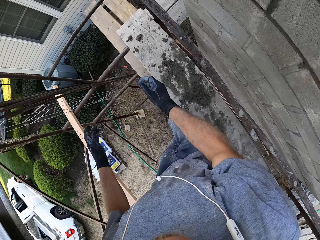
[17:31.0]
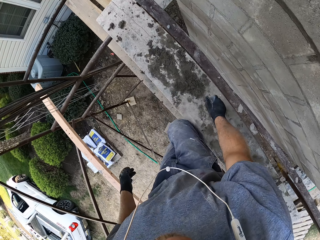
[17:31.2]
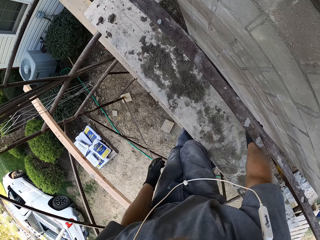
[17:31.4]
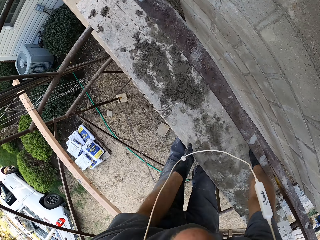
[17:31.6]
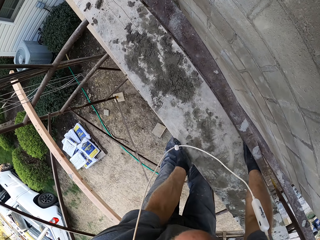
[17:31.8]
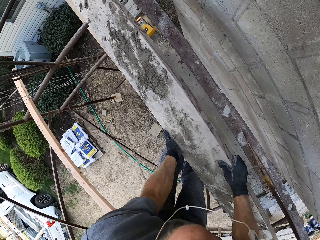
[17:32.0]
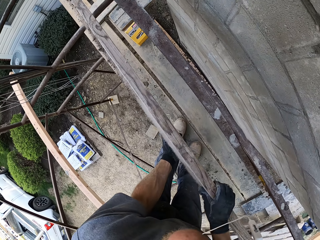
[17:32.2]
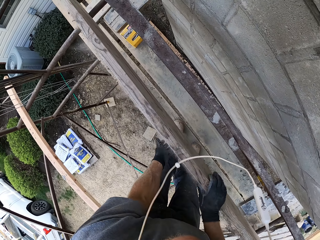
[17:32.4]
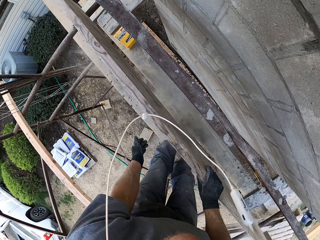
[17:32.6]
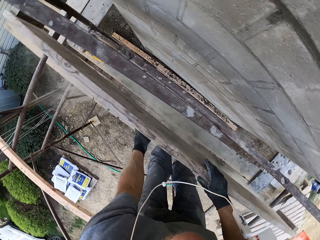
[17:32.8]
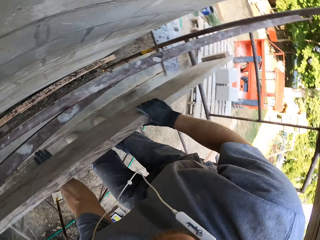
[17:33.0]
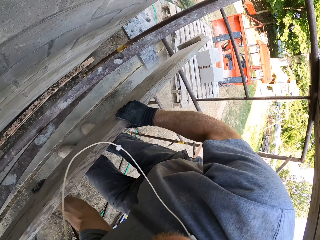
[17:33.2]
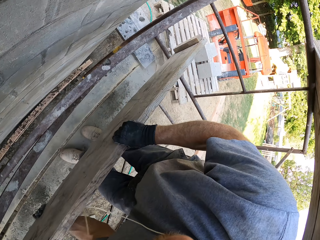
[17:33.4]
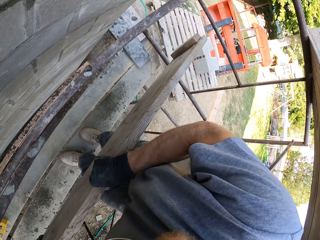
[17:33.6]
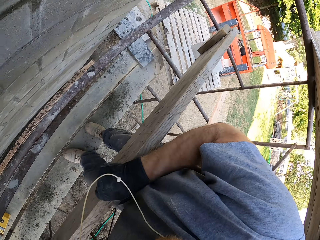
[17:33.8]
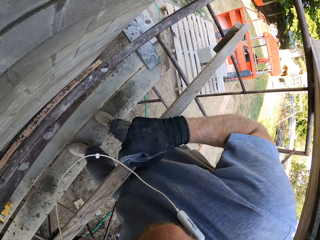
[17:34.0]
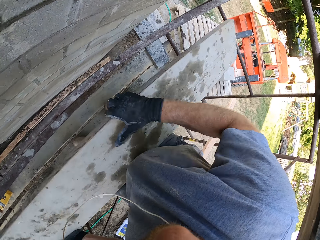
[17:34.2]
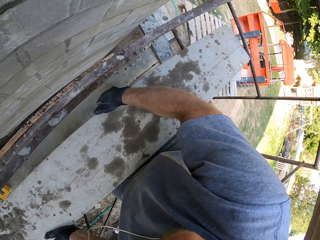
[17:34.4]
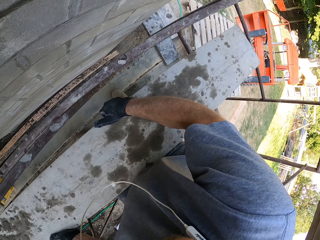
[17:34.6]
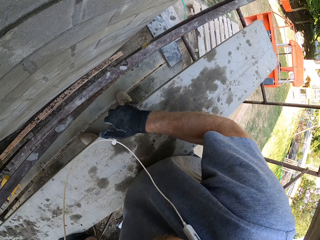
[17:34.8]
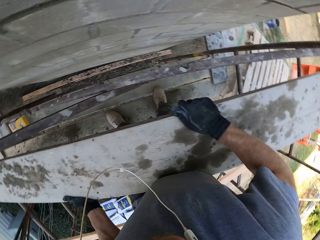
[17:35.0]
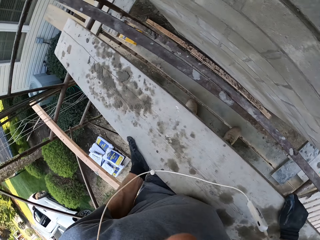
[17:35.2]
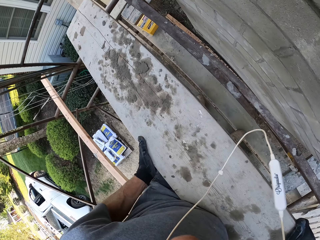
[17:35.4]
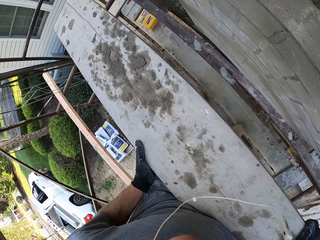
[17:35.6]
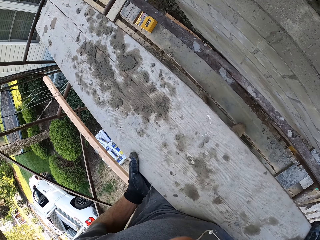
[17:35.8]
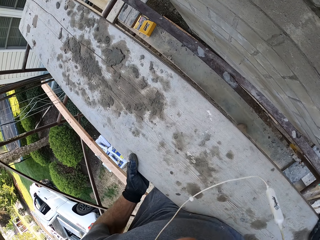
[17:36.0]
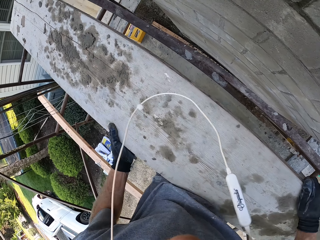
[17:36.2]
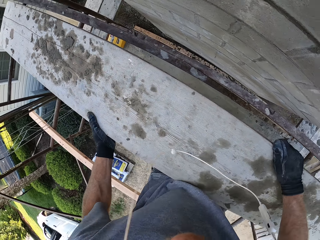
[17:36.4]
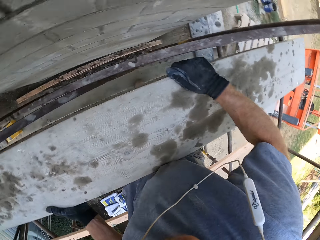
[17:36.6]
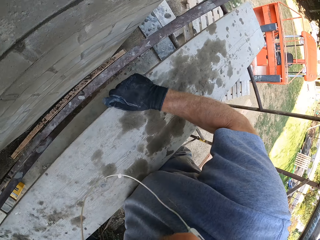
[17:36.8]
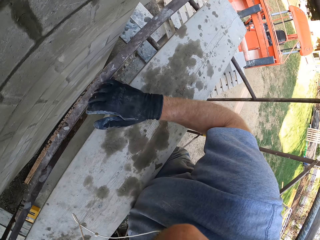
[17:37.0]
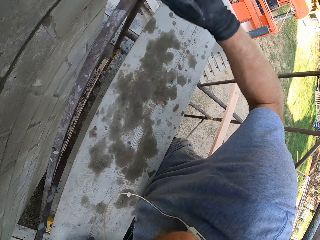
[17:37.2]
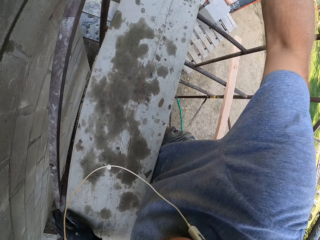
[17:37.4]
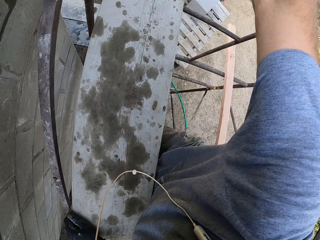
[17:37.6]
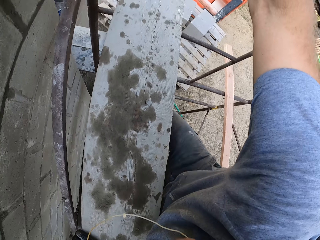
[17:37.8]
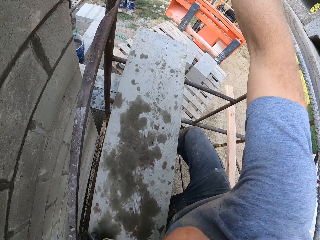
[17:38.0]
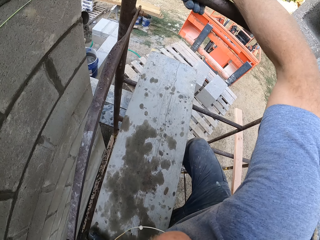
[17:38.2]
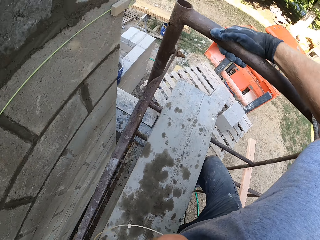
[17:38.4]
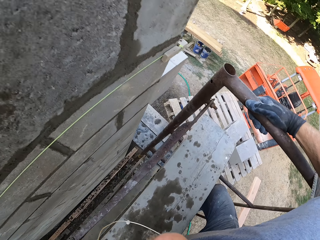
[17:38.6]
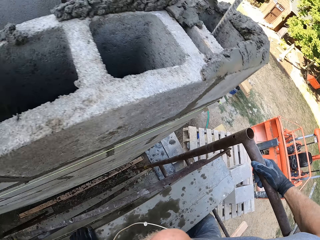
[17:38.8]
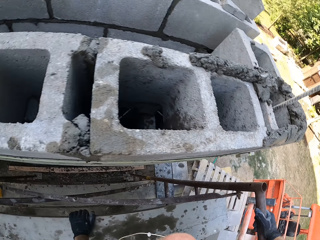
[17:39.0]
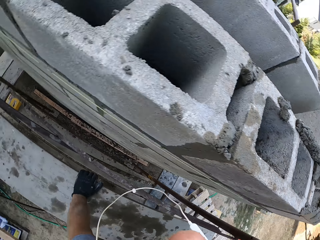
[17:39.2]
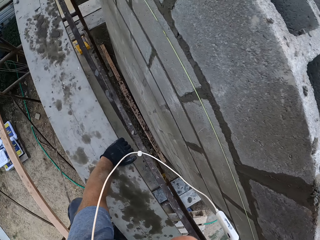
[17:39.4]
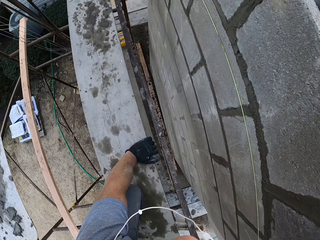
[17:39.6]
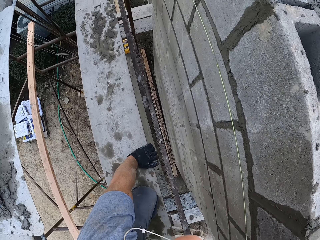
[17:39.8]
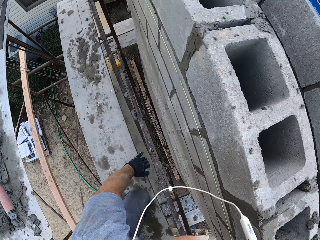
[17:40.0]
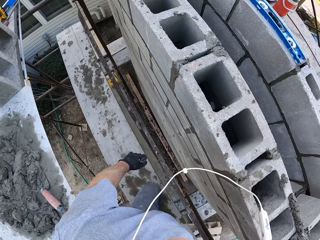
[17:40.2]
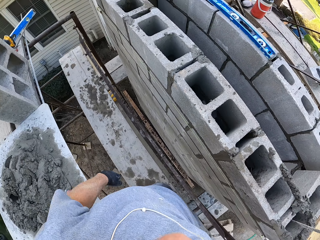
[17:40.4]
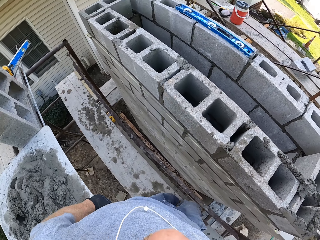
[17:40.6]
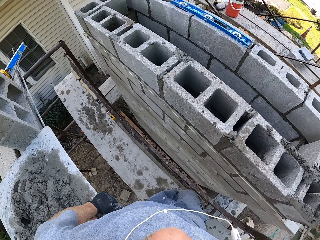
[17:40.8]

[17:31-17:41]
The camera wearer lifts the toe board or timber onto the top scaffolding. They climb on top of the scaffolding toe board. They put the timber up.

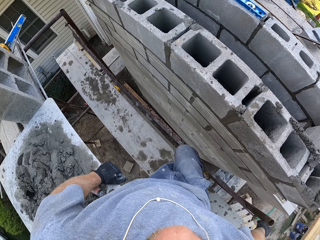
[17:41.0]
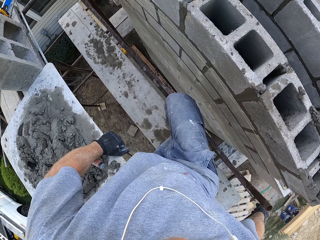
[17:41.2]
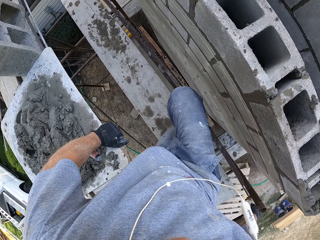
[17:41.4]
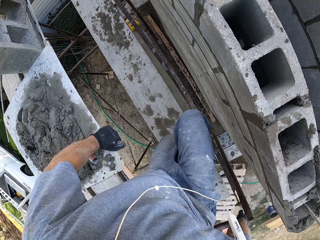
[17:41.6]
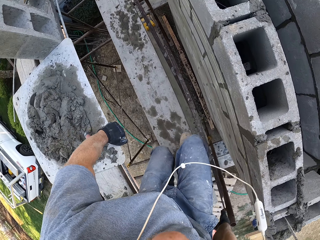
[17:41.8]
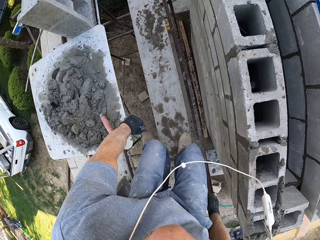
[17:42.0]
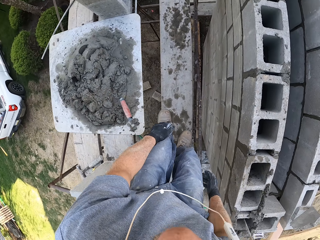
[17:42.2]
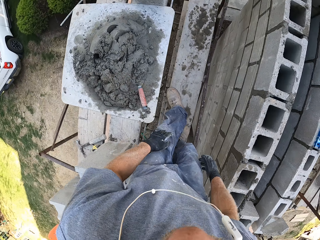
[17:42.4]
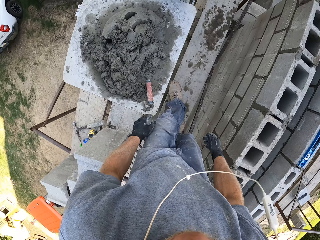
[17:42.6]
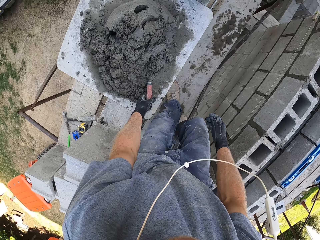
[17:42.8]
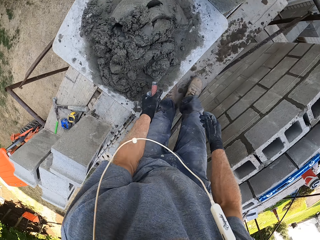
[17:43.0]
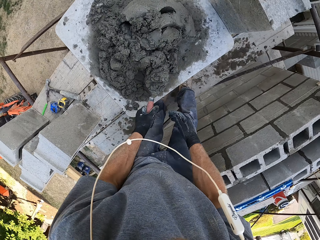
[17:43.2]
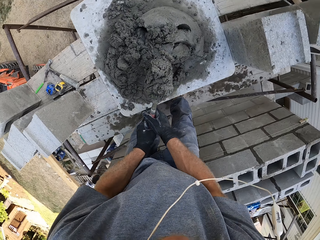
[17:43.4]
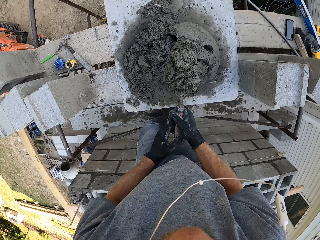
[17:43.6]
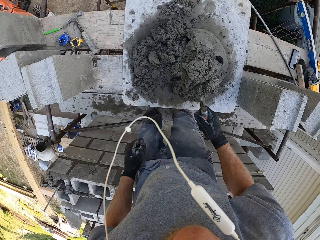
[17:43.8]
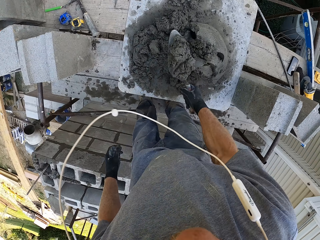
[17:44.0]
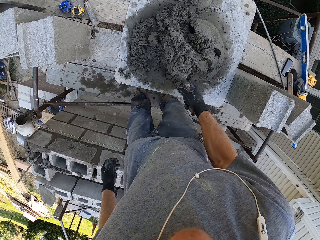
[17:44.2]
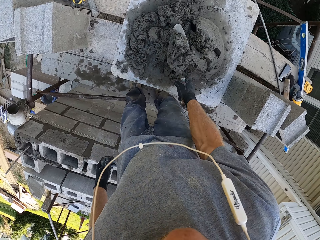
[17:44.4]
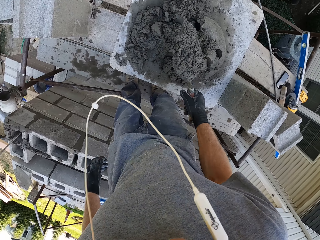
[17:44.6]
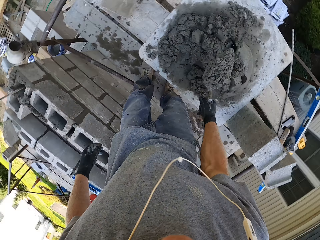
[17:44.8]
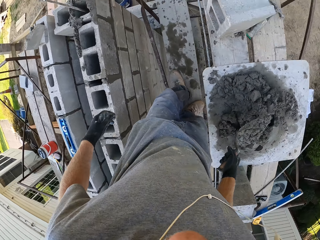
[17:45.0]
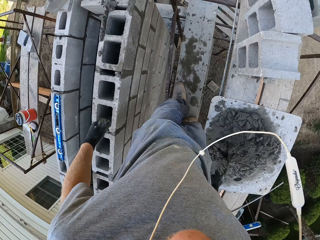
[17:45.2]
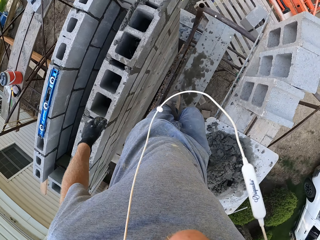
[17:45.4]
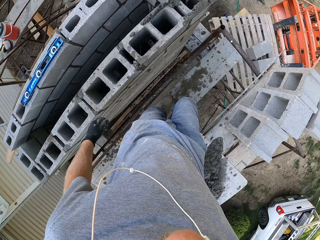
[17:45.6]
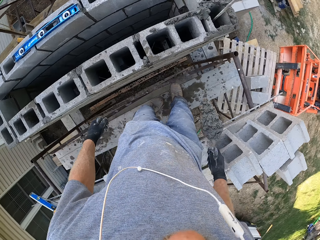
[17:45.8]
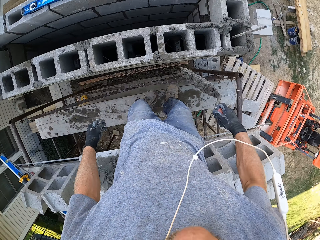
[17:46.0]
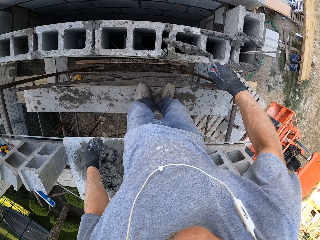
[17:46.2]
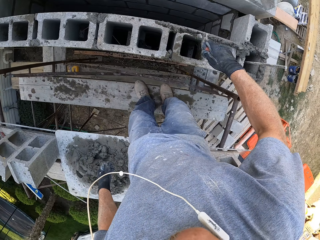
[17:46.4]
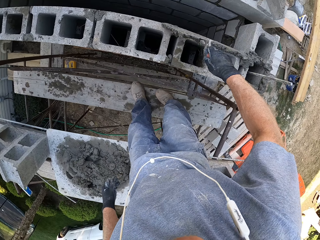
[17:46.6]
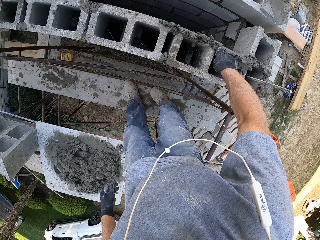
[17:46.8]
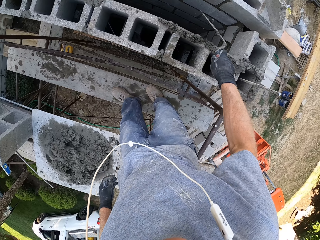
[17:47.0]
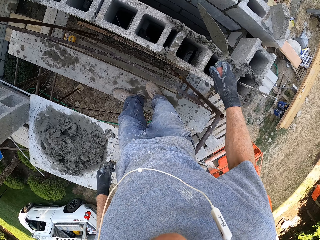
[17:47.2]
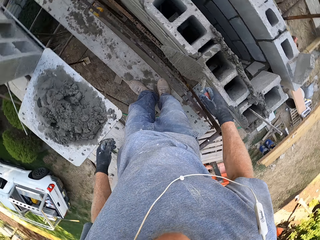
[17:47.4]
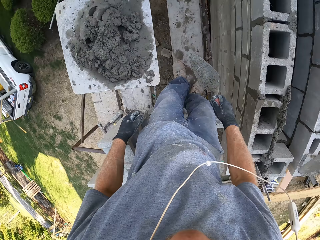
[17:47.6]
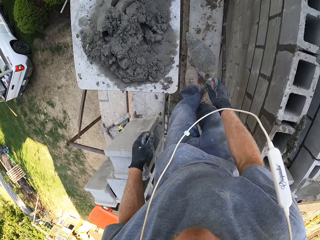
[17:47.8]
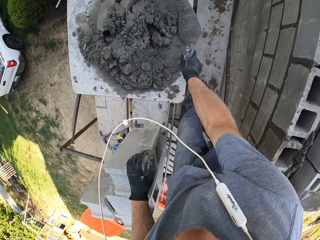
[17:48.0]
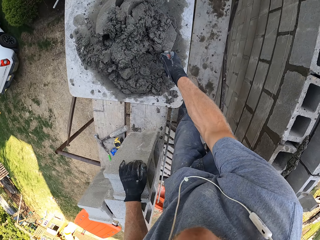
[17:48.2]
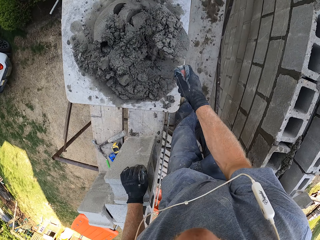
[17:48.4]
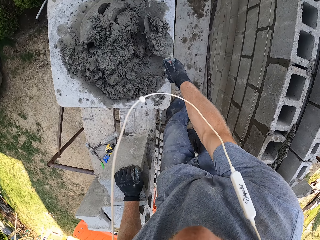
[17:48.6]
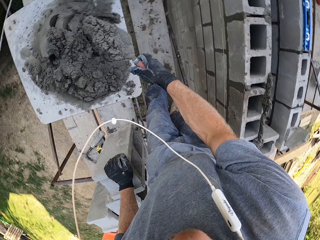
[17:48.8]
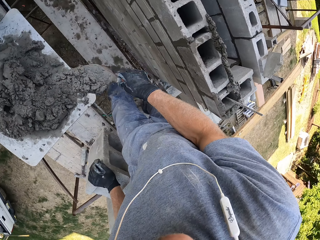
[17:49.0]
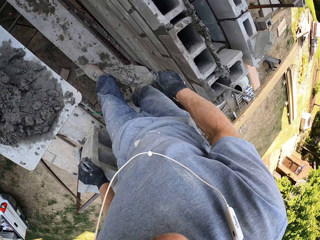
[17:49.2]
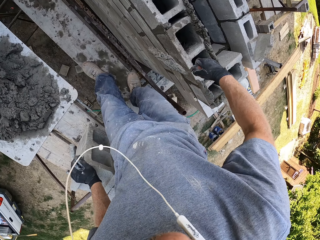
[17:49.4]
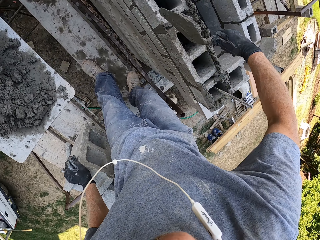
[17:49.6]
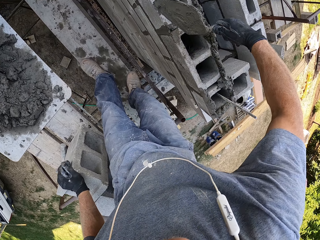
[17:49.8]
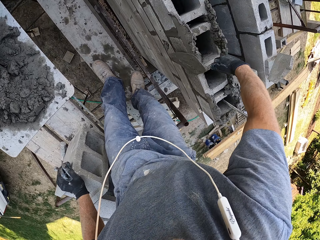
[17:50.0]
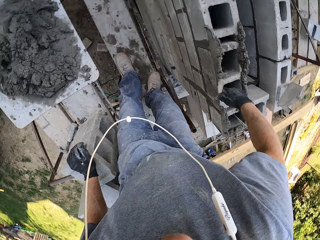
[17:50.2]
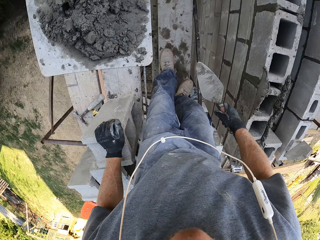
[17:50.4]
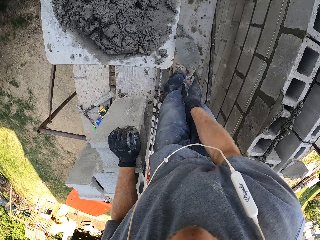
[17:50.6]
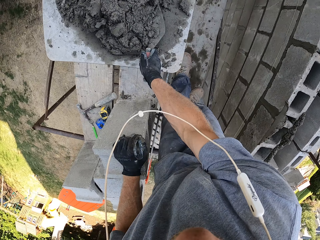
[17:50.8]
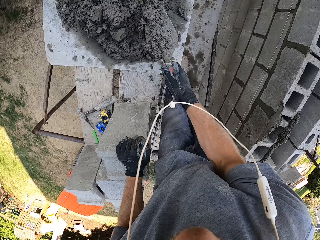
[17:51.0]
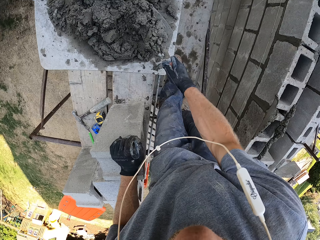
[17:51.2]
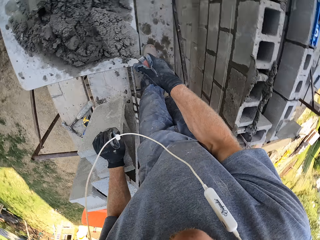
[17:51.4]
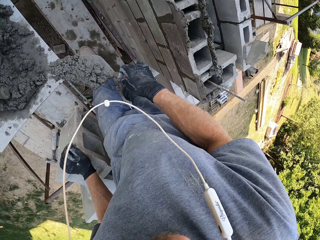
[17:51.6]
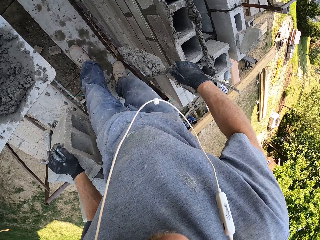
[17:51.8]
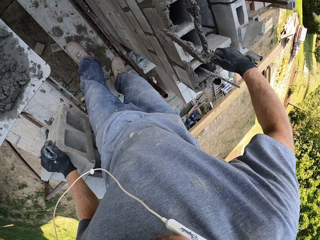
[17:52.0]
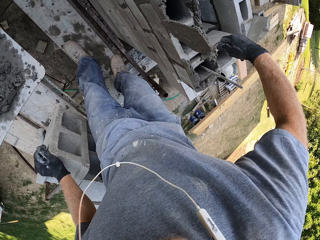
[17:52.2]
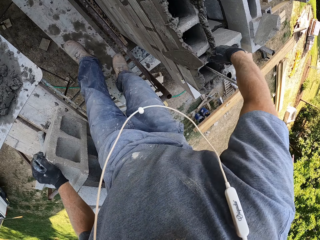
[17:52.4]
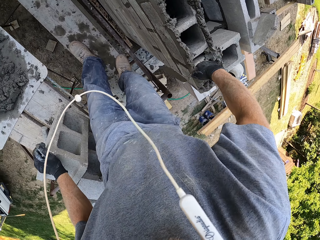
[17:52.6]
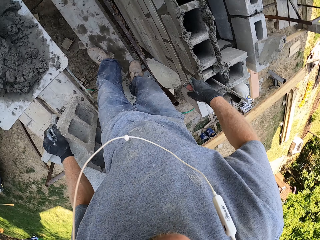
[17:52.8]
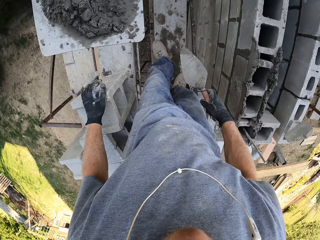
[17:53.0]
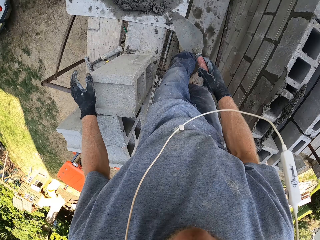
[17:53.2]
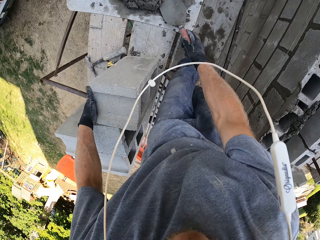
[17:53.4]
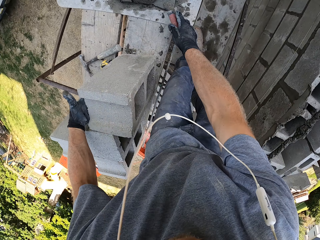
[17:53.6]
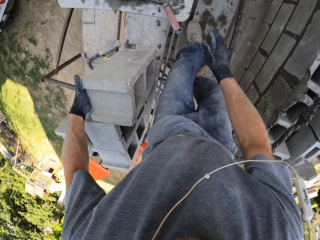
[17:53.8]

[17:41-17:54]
The camera wearer picks up a trowel with plaster. They pour the plaster on the block. They scoop the plaster with the trowel. They pour the plaster on the block. They scoop the plaster with the trowel. They pour the plaster on the block. They put down the trowel.
